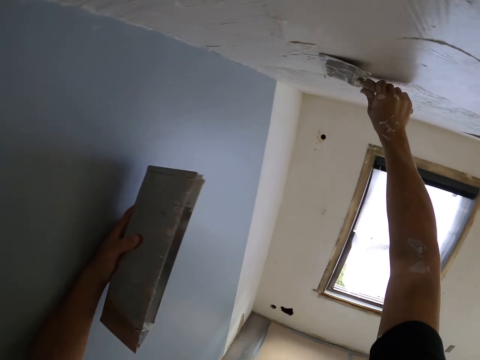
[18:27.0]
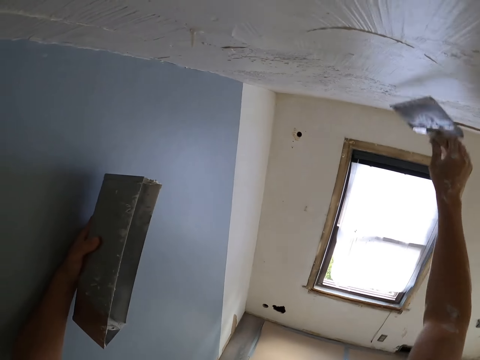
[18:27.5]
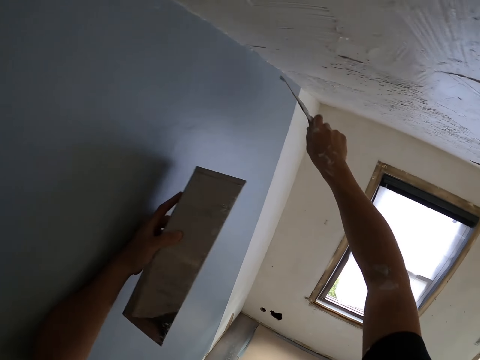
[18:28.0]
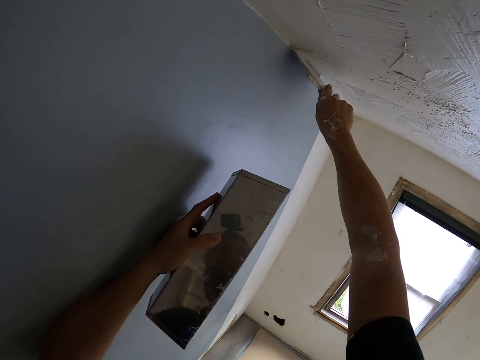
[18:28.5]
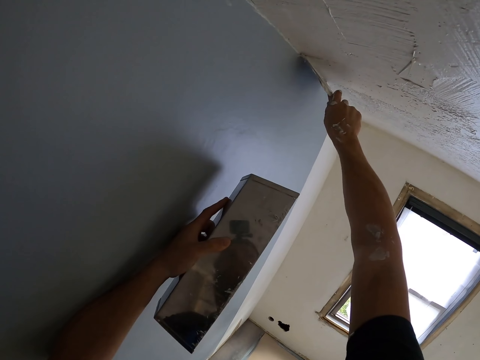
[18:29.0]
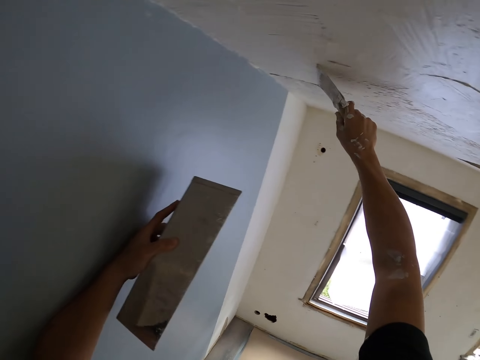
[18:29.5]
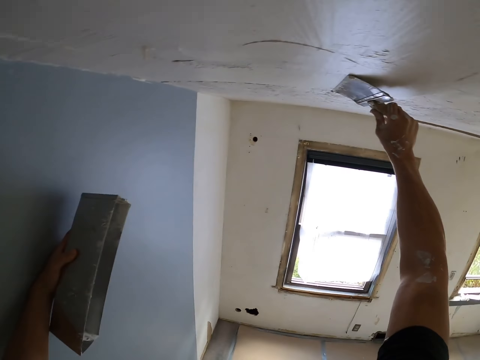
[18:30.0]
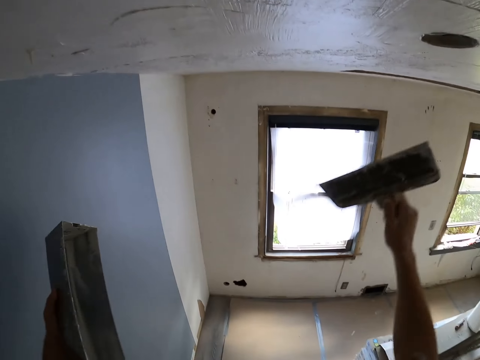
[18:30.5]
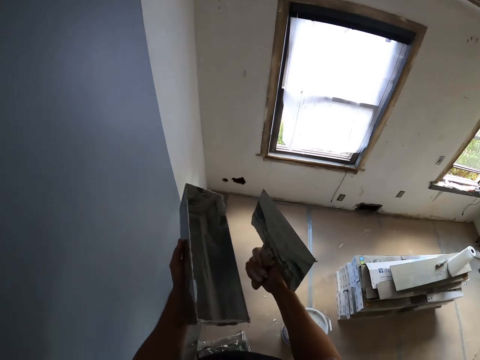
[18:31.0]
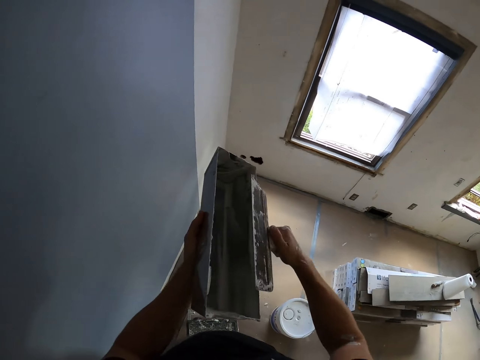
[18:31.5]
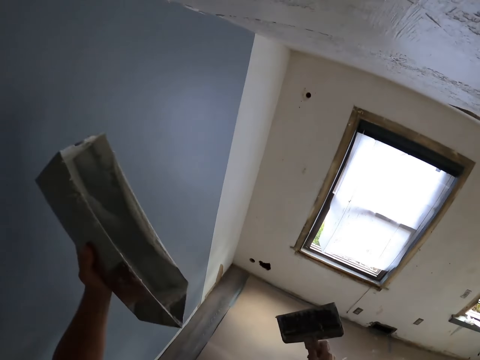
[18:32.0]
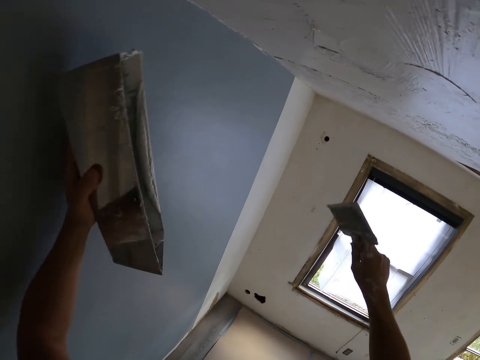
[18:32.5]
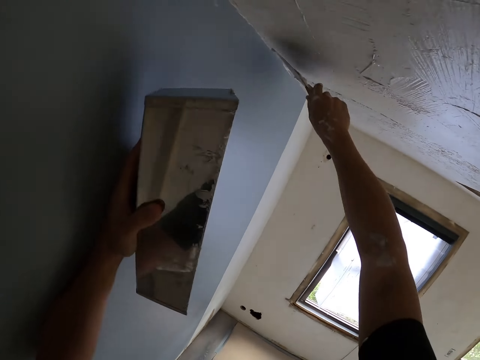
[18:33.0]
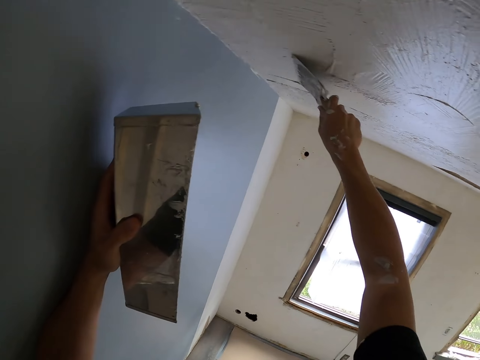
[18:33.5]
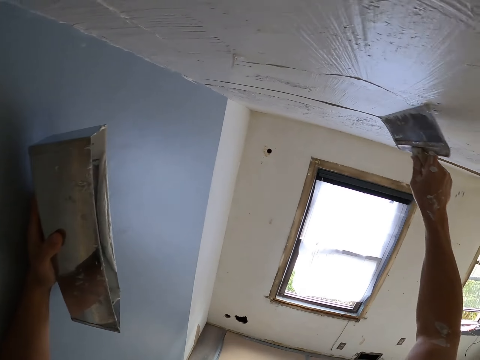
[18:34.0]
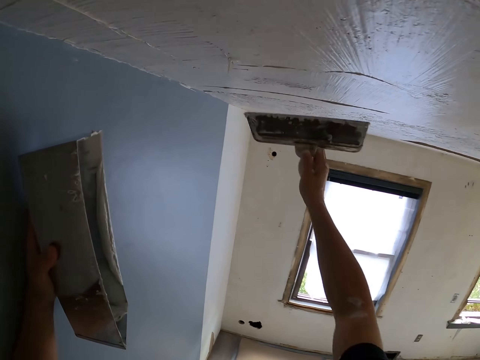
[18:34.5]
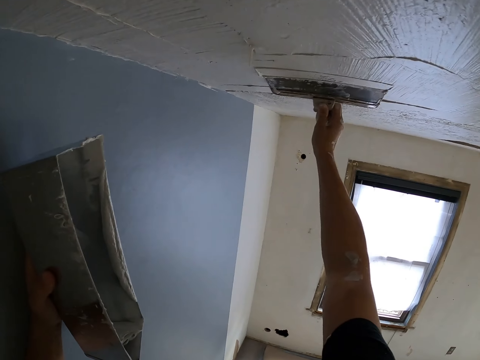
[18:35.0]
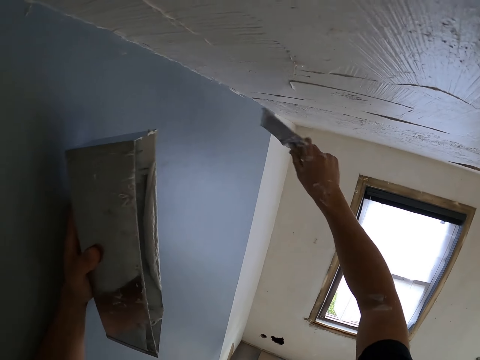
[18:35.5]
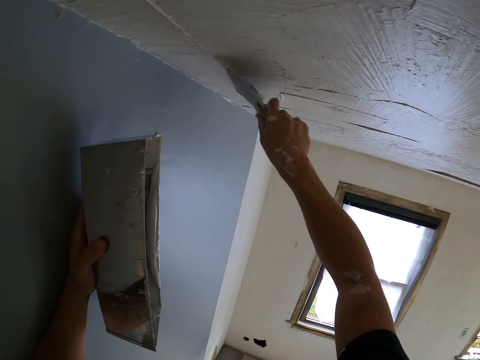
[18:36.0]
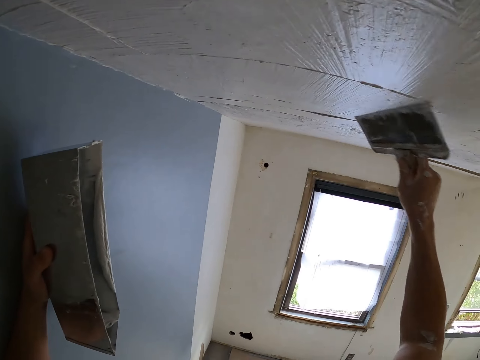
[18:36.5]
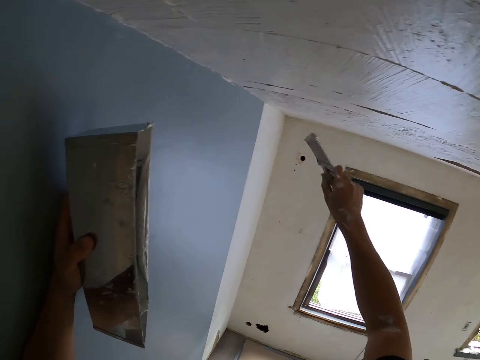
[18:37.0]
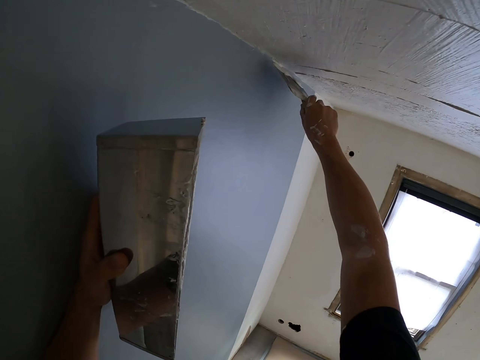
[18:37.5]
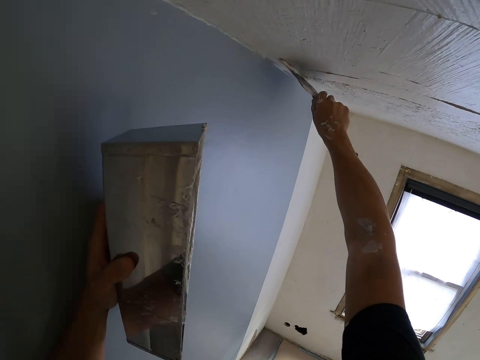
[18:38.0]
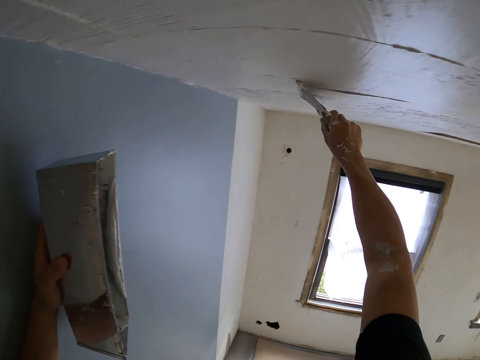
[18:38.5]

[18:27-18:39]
The camera wearer wipes the paint brush on the can. They paint the ceiling with the paint brush.

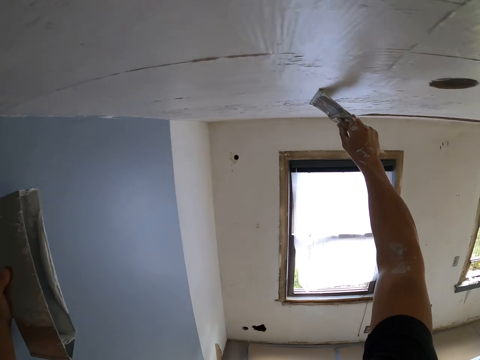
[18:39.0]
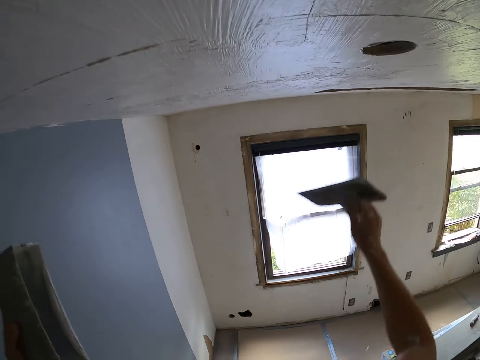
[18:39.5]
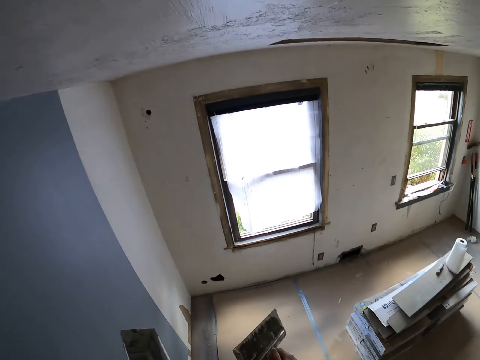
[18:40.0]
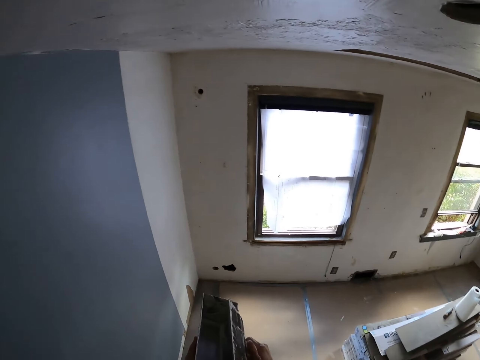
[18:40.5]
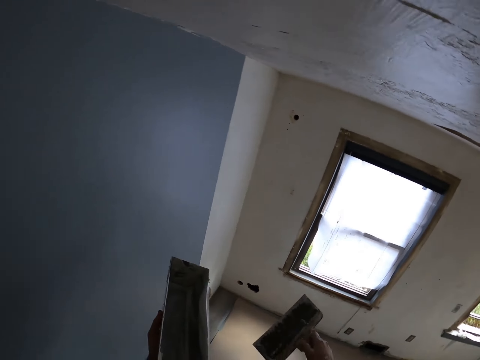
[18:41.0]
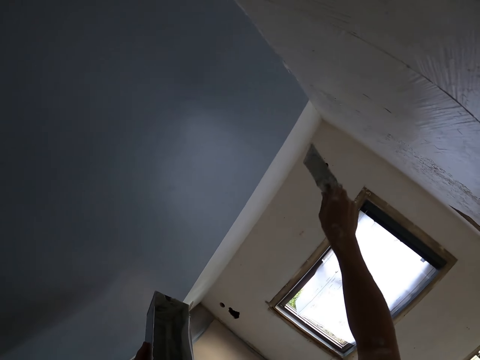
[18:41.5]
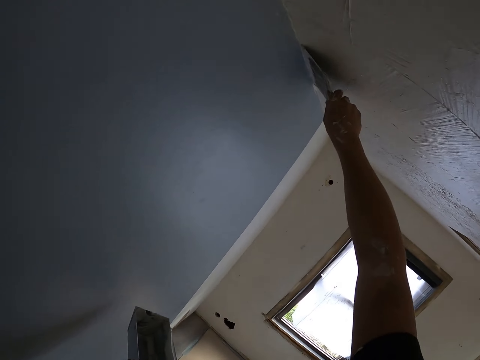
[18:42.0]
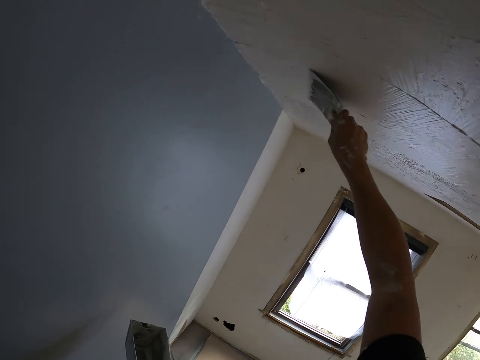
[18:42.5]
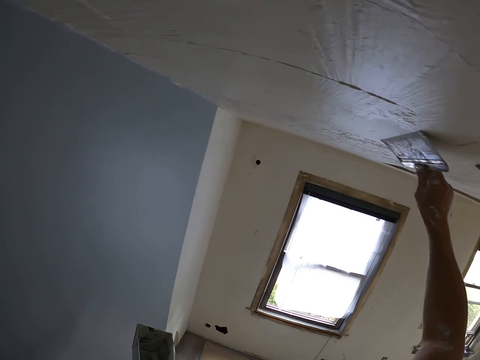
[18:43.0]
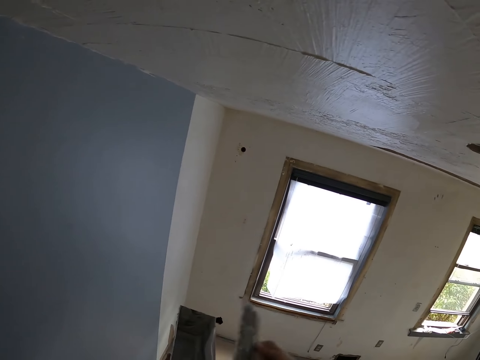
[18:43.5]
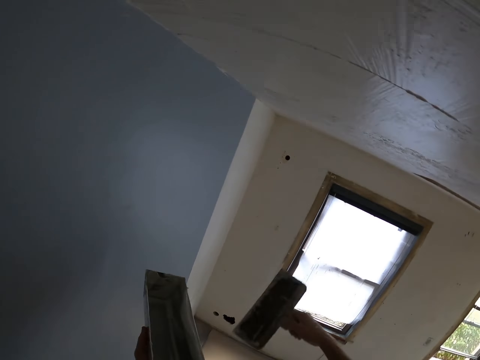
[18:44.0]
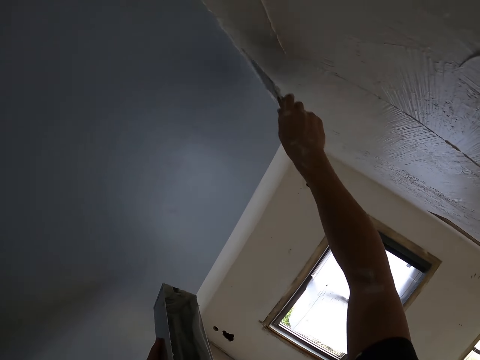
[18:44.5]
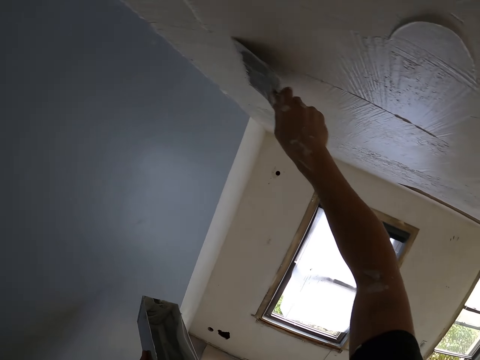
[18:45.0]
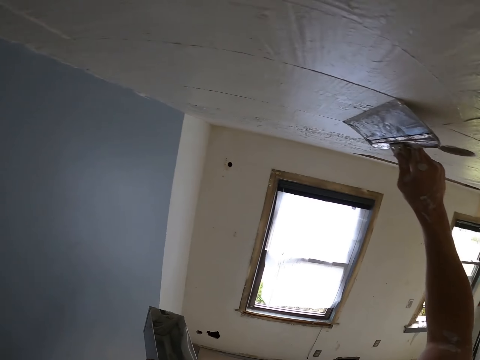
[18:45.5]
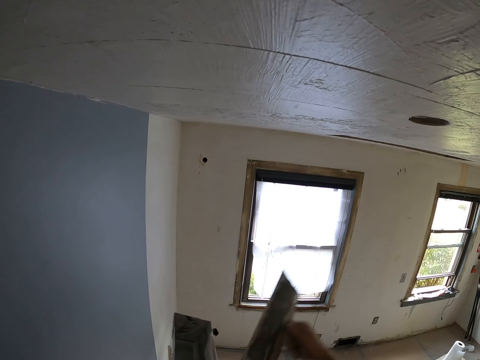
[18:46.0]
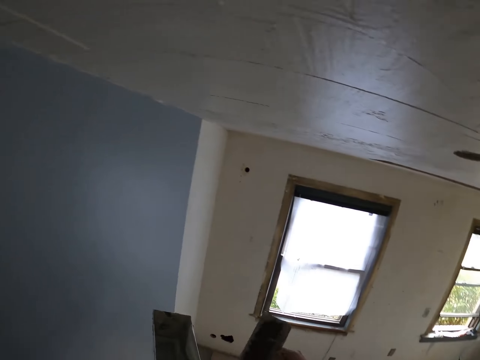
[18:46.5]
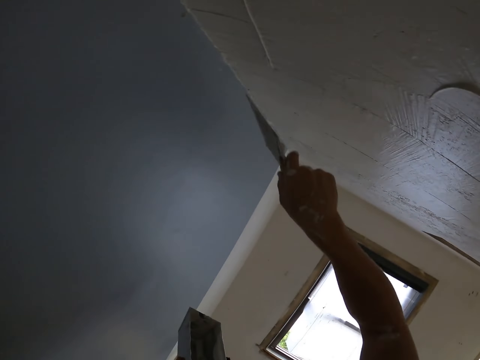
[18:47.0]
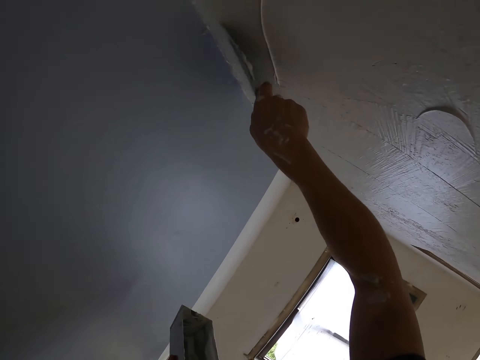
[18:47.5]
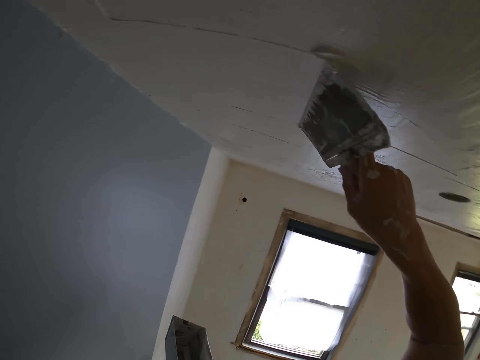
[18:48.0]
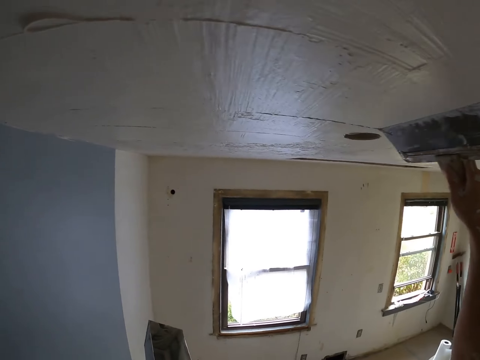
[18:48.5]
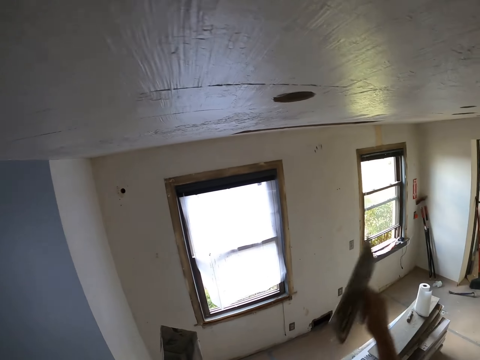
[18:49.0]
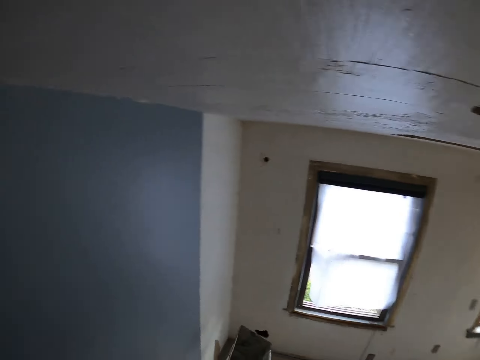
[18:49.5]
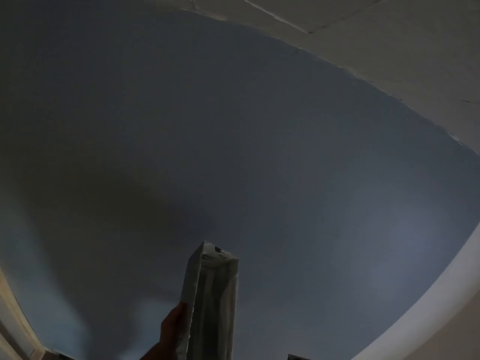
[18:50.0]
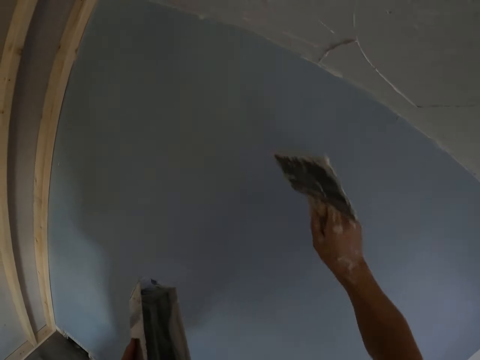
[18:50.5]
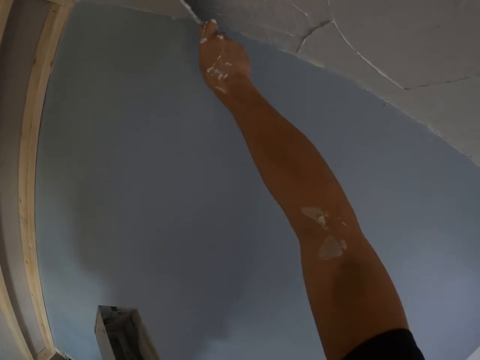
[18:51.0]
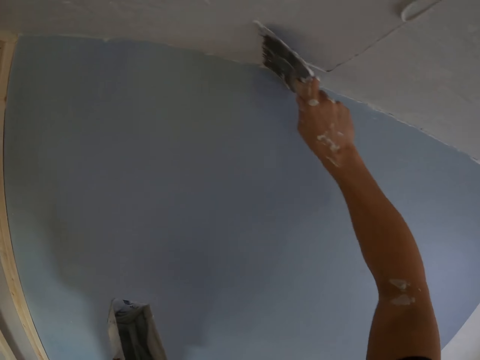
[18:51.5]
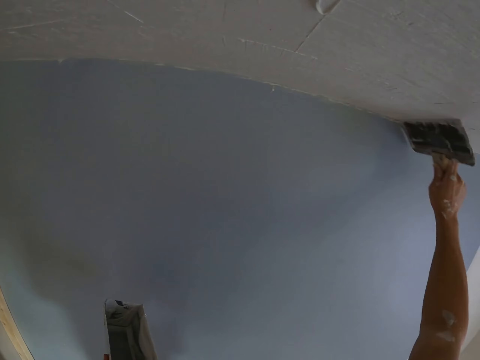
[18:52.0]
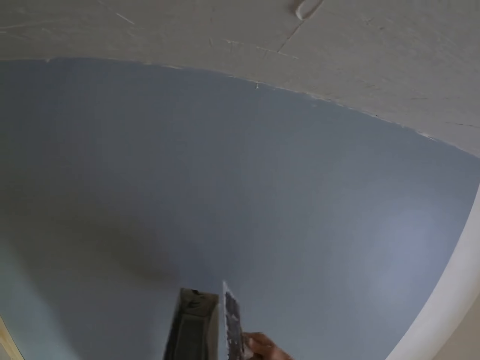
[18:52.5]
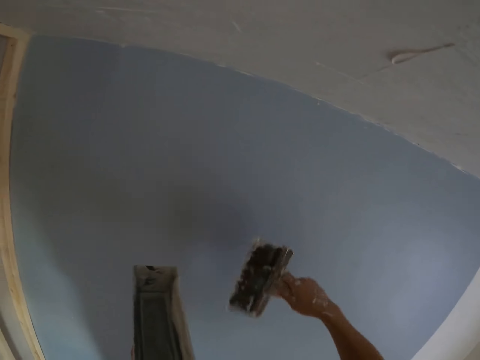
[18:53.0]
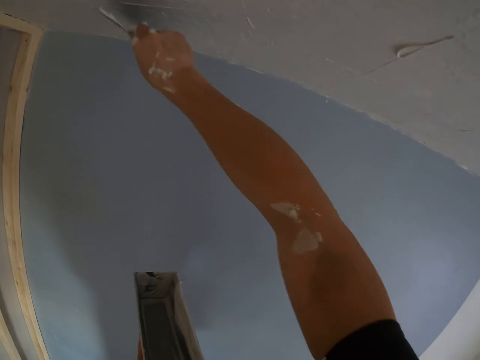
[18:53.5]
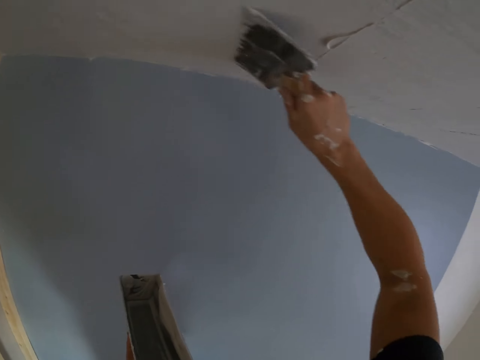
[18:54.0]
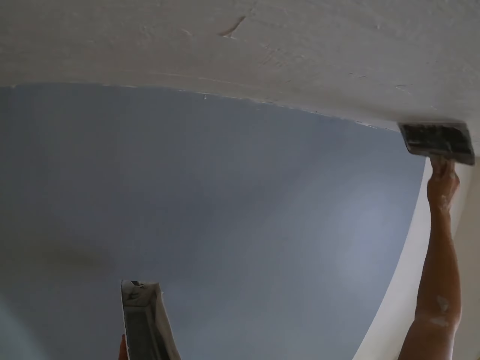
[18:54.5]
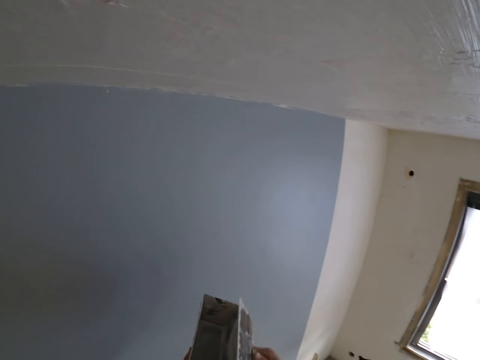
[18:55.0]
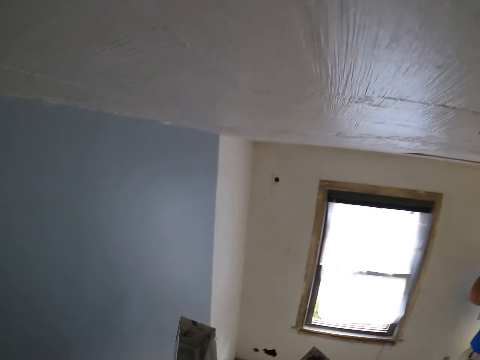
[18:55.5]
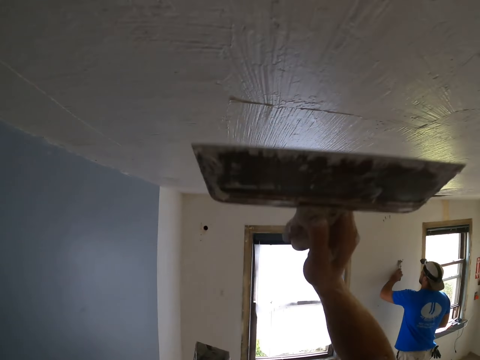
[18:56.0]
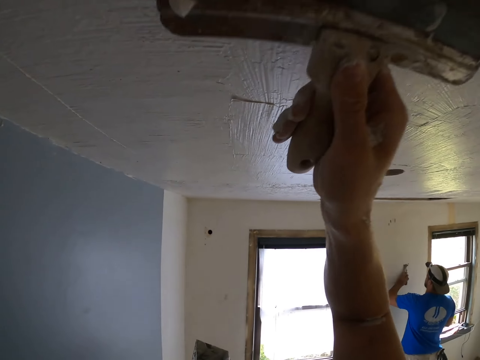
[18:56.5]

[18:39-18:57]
The camera wearer wipes the paint brush on the can. They paint the ceiling with the paint brush. They wipe the paint brush on the can. They paint the ceiling with the paint brush. They wipe the paint brush on the can. They paint the ceiling with the paint brush. They wipe the paint brush on the can. They paint the ceiling with the paint brush. They wipe the paint brush on the can. They paint the ceiling with the paint brush. They wipe the paint brush on the can. They paint the ceiling with the paint brush. A man removes something on the wall.
